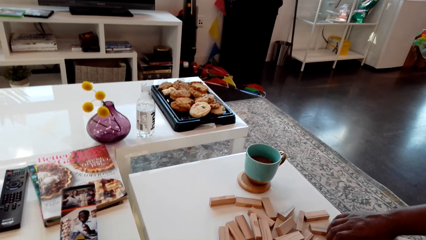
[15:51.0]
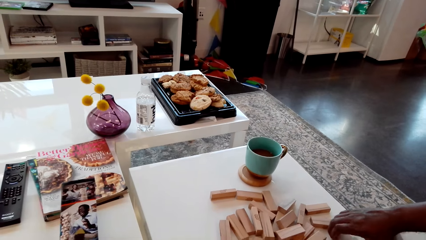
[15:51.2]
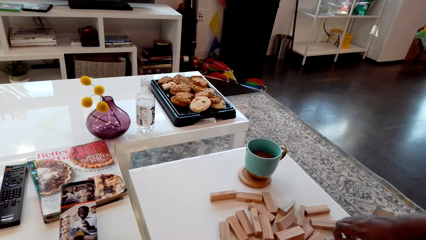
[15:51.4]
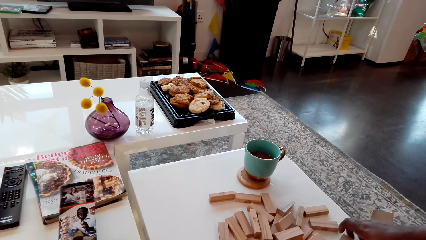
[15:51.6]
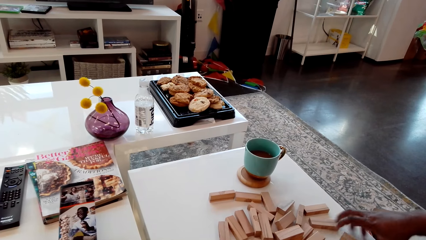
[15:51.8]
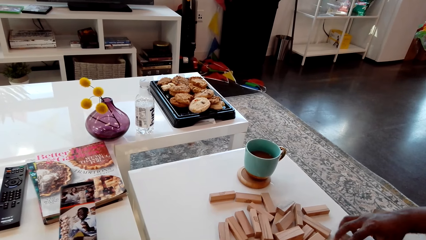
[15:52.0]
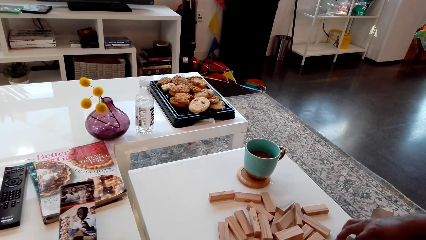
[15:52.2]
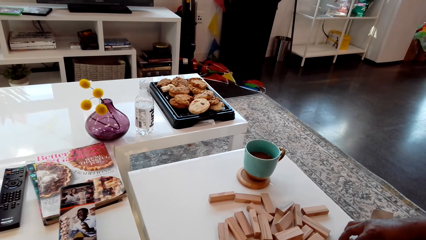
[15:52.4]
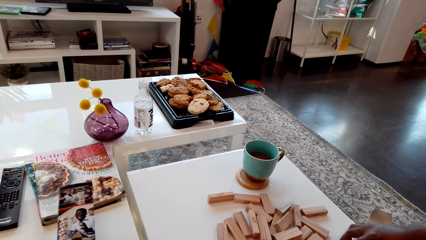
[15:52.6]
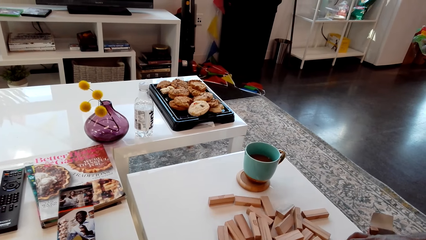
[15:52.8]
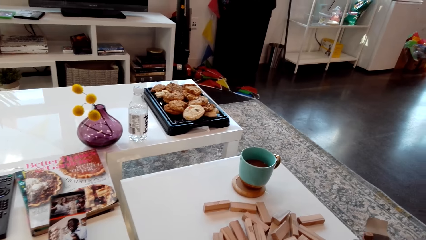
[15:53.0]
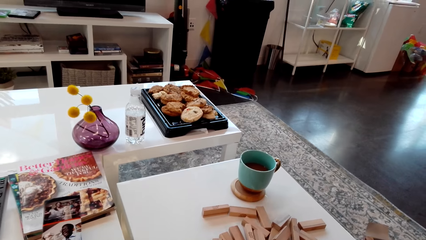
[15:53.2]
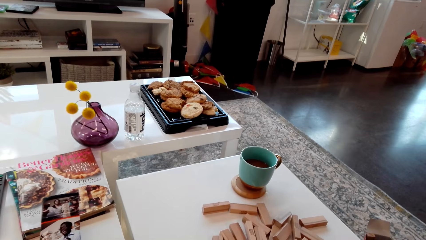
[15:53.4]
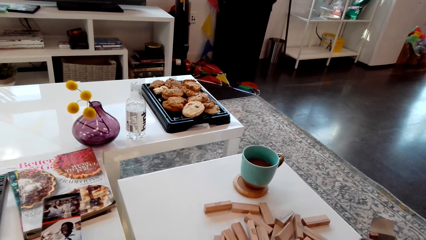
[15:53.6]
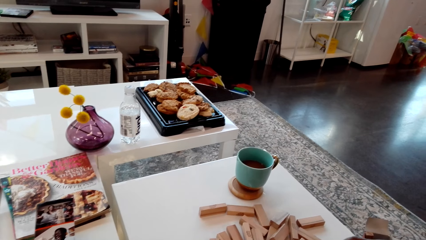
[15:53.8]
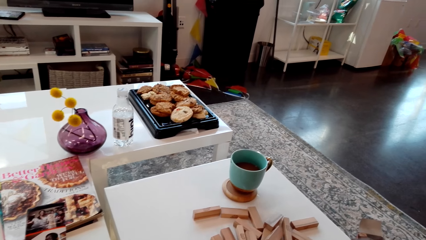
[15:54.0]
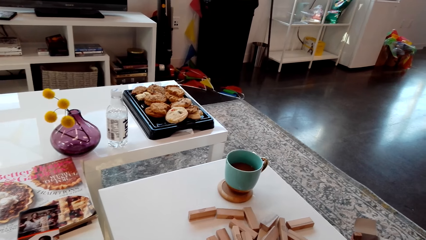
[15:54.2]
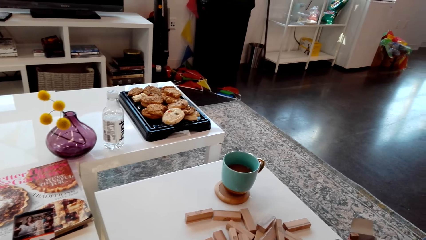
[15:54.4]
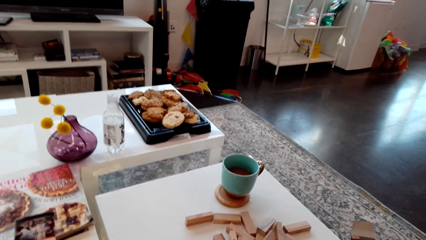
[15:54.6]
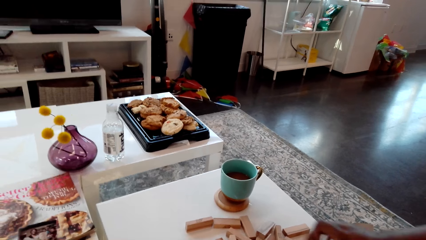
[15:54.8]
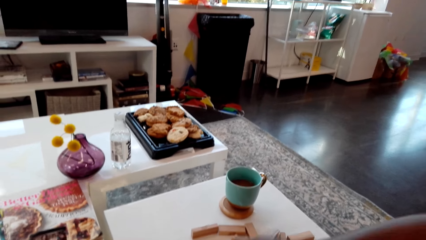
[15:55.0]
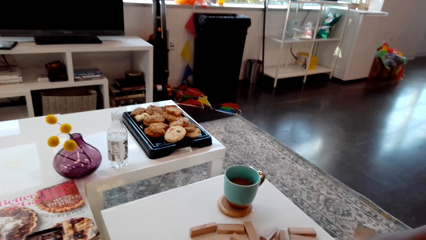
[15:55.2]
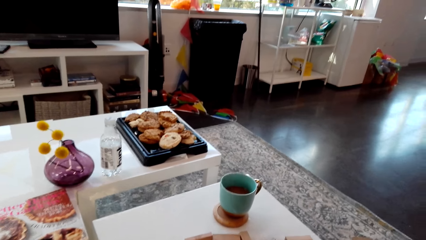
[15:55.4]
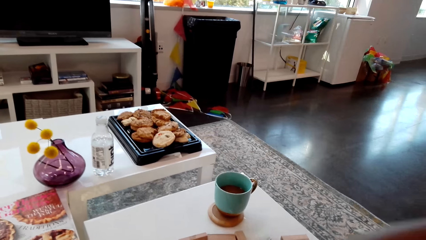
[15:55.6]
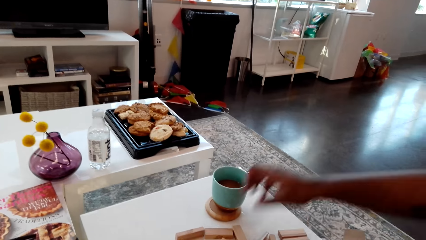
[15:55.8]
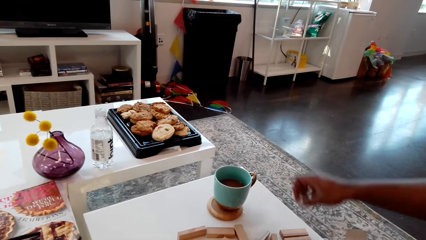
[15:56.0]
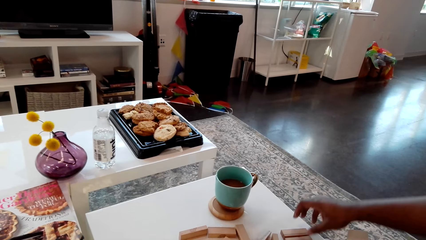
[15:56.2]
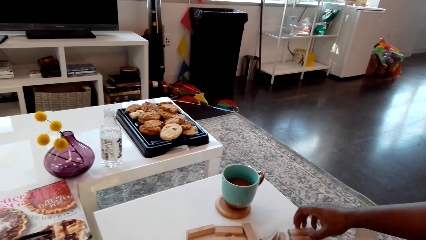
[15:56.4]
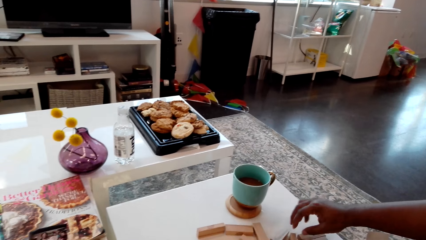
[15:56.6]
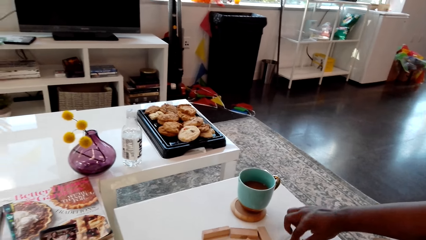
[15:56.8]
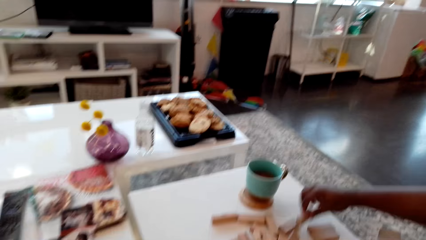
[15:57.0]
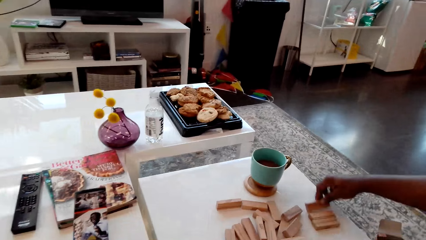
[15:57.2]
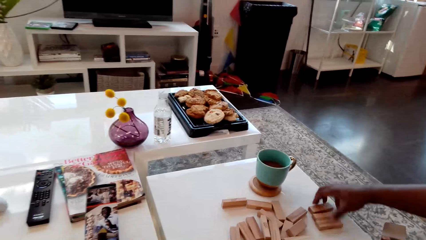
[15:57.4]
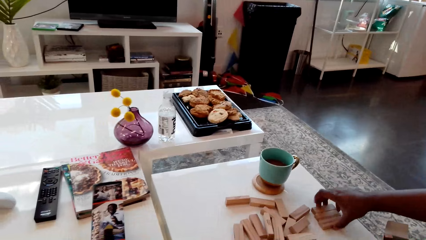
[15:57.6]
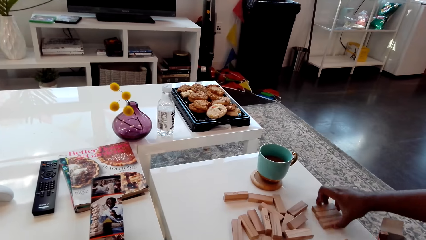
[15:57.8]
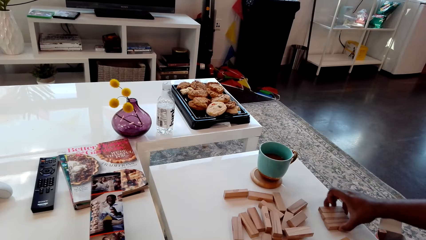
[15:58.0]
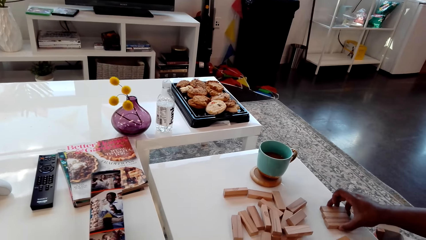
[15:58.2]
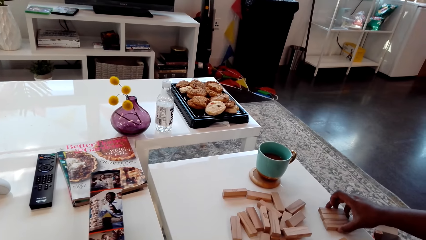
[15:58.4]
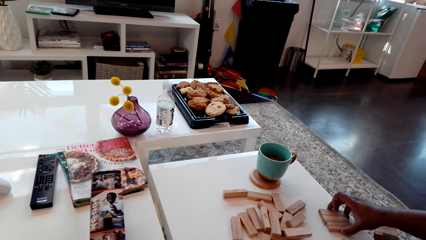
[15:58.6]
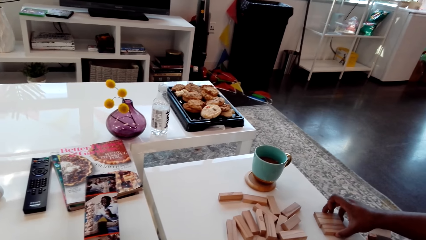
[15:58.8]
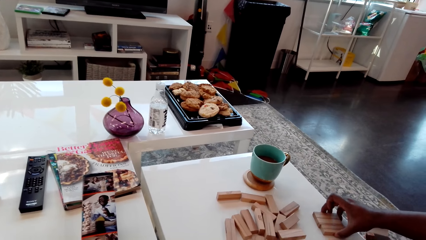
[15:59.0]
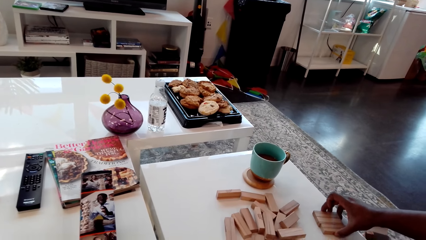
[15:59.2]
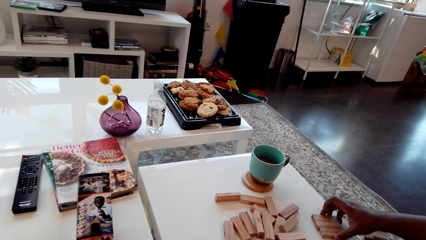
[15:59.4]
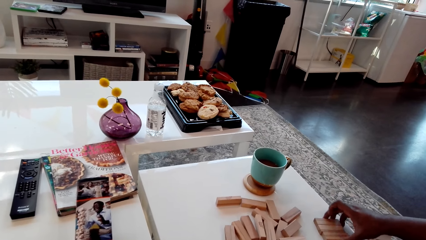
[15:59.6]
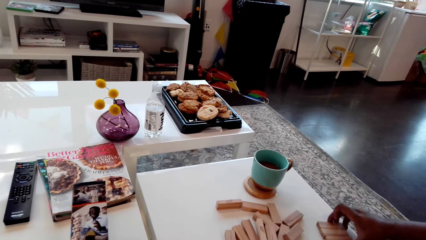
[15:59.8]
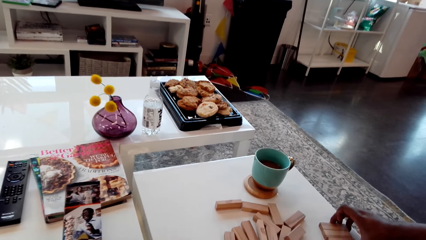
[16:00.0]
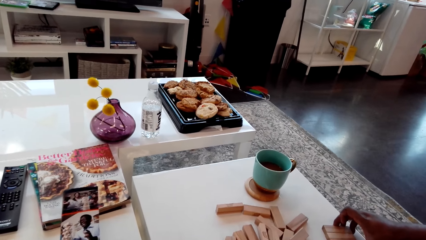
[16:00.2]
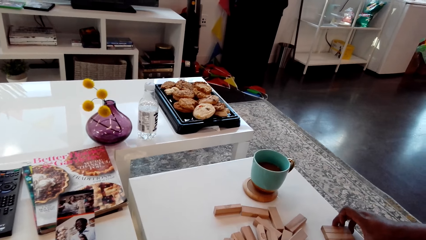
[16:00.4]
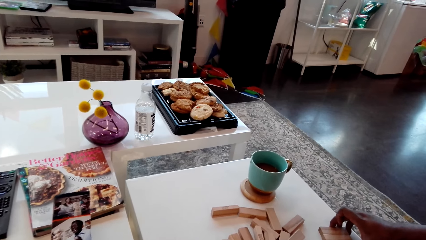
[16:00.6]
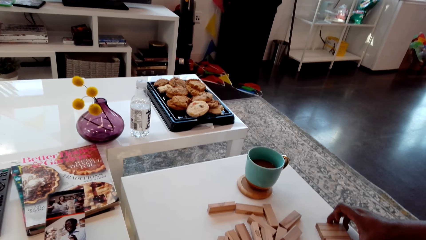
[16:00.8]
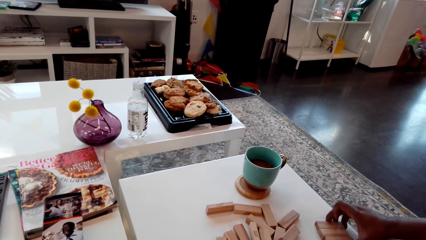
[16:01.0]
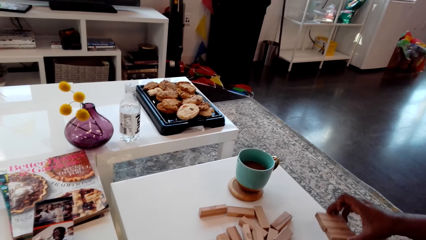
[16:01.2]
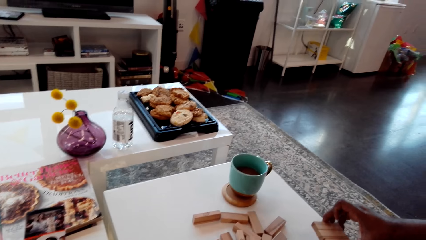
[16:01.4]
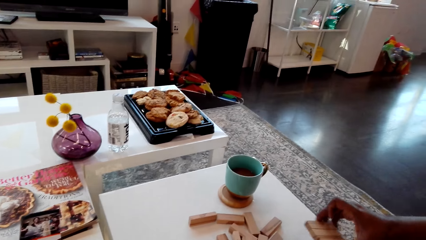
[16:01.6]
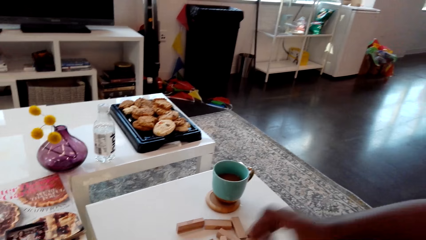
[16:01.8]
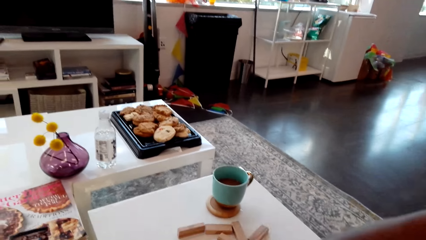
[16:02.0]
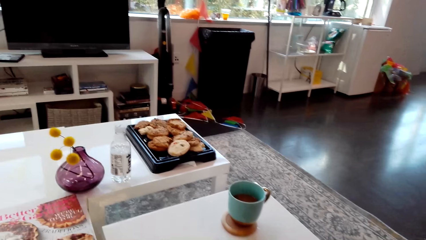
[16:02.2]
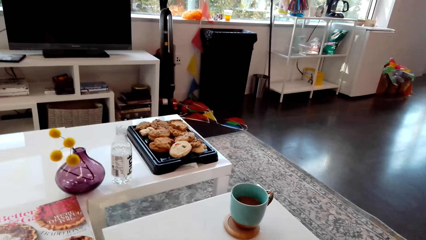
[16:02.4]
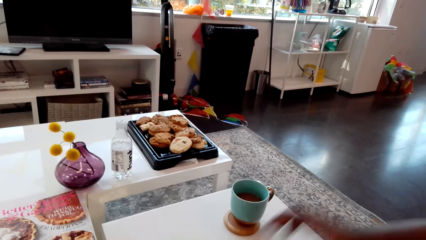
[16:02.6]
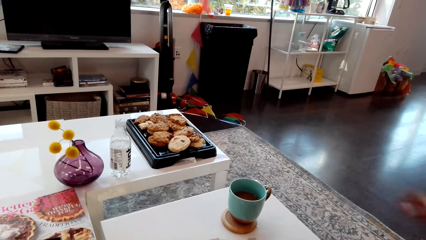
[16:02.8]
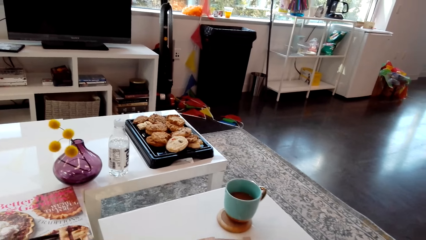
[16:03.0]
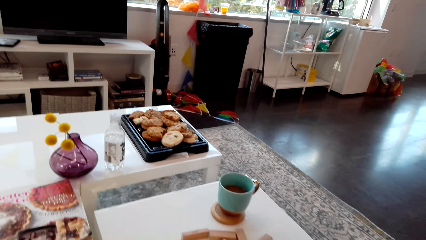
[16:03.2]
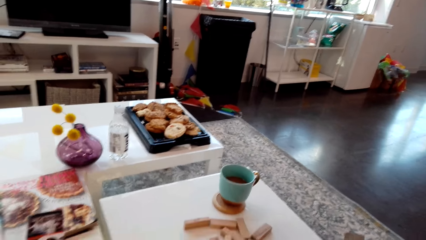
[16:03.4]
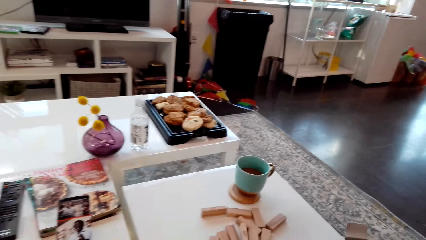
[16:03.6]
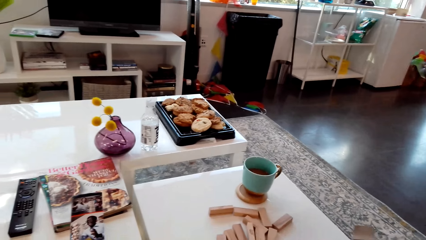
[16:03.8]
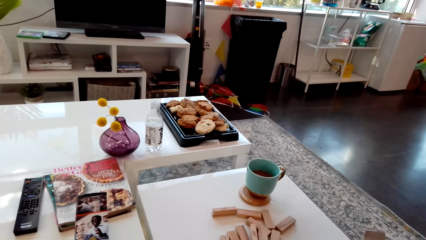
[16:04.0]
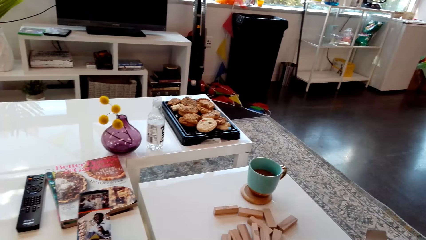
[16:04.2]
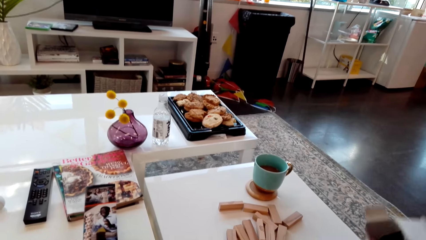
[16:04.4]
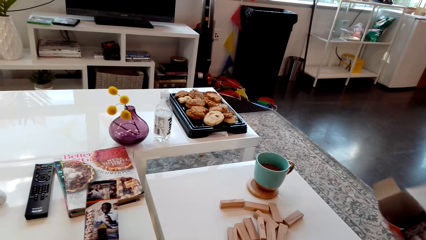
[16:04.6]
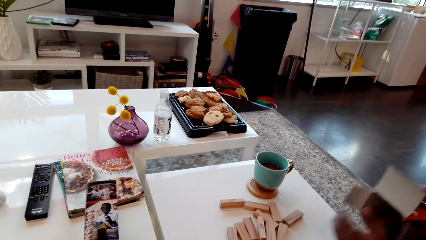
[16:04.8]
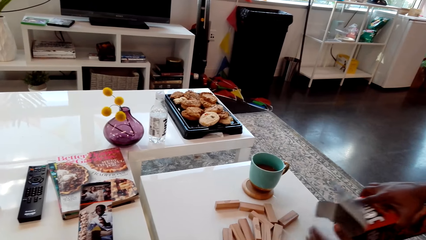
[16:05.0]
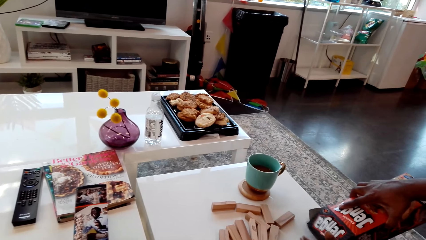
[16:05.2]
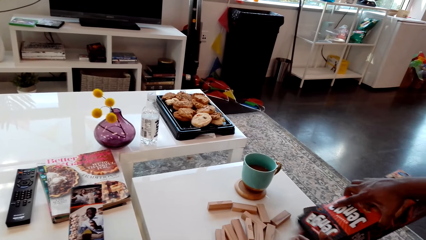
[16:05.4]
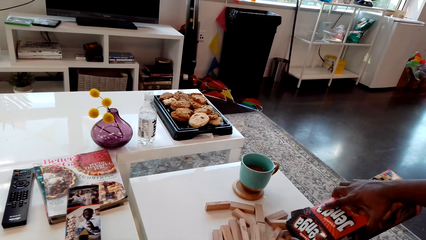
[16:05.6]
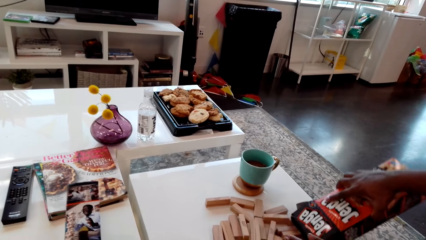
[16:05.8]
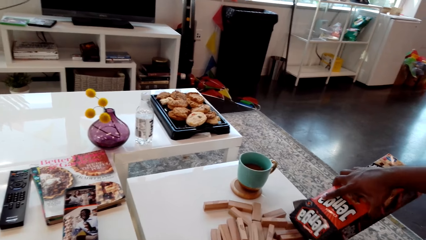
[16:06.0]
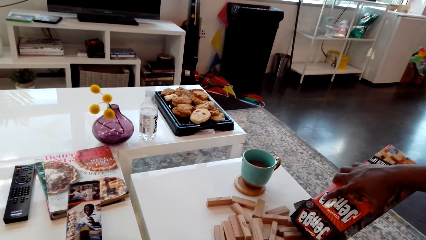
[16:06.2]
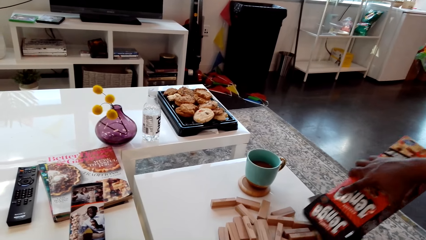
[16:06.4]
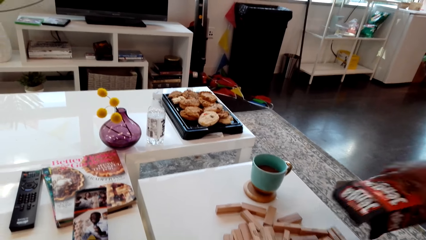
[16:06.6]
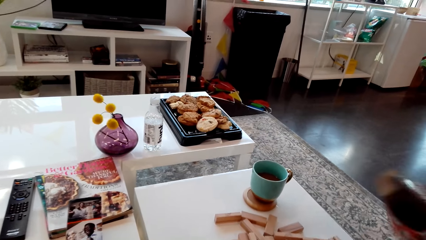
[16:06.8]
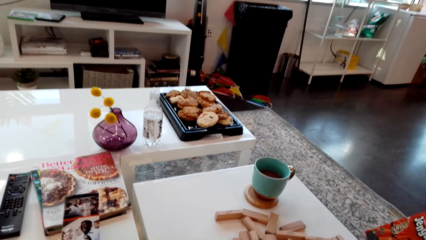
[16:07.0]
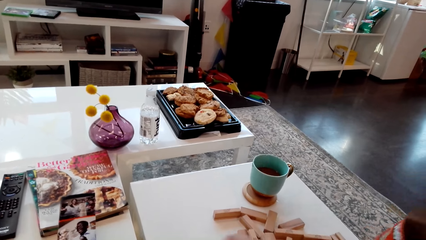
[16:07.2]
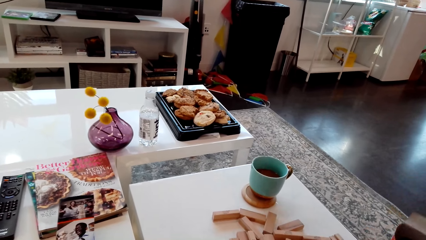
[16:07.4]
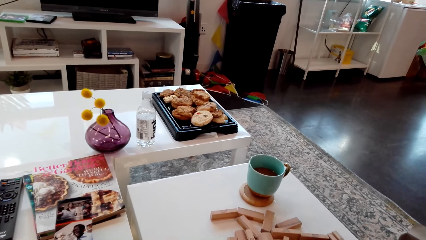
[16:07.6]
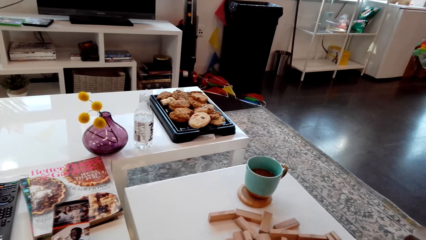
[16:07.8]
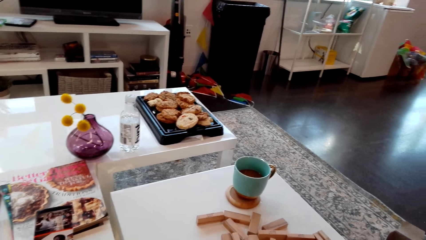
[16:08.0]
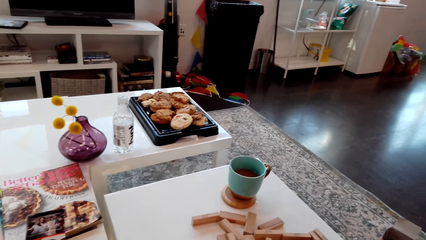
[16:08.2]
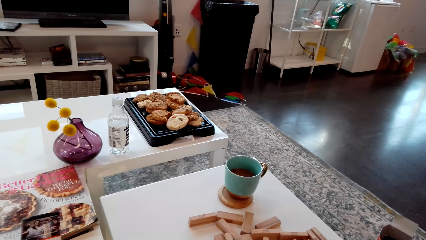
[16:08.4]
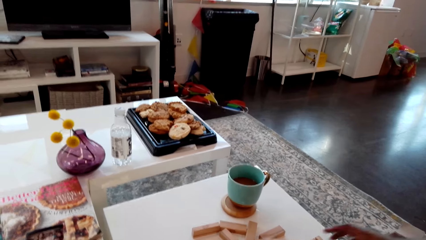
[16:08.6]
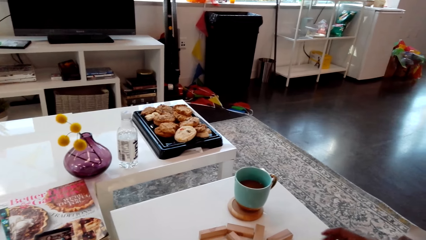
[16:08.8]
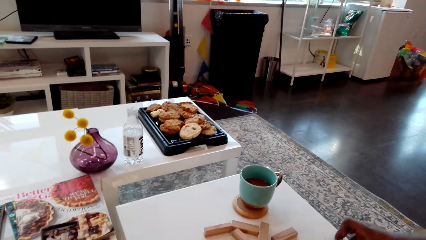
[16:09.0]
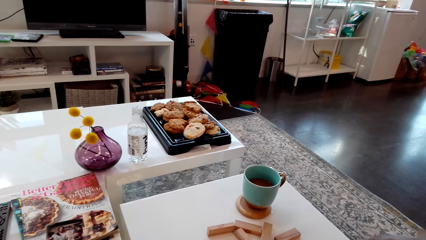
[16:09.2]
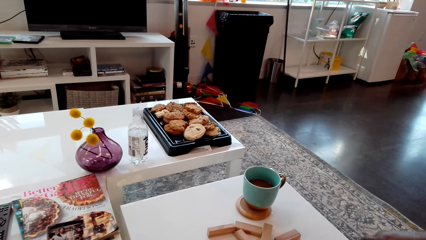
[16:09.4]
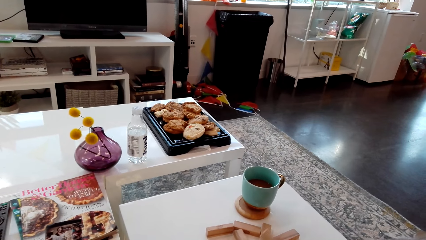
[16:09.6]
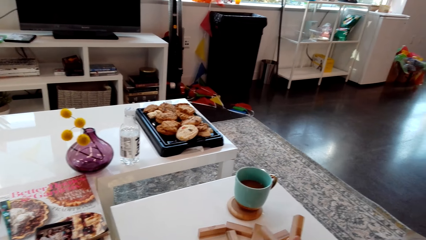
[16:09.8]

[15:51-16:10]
The man touches the giant tumbling blocks. The man holds the giant tumbling blocks in his right hand. The man pours the giant tumbling block on the table. The man puts down the box with his right hand.
